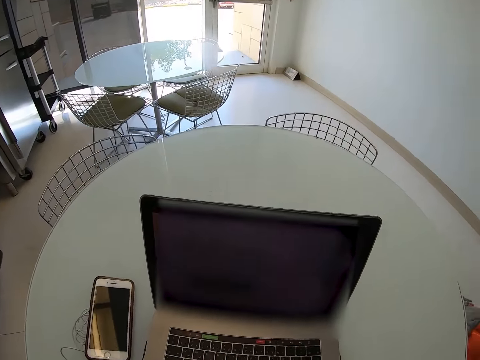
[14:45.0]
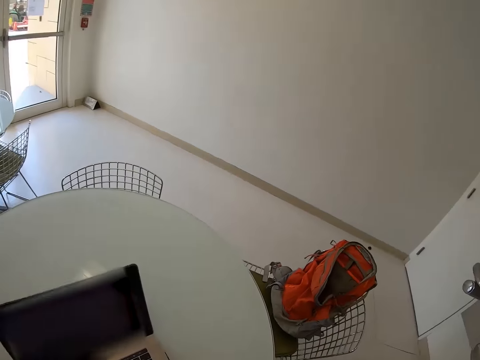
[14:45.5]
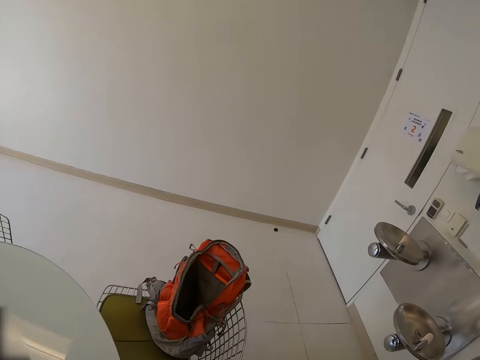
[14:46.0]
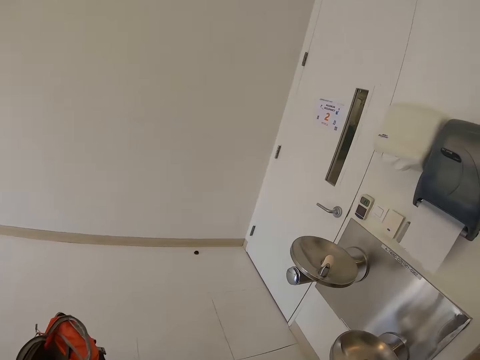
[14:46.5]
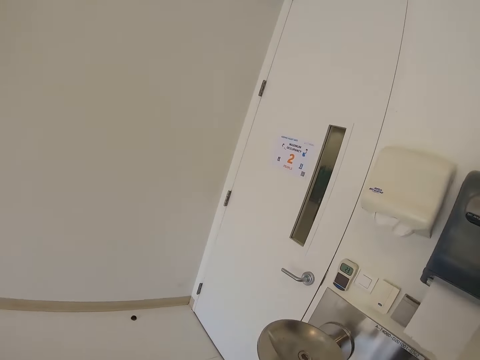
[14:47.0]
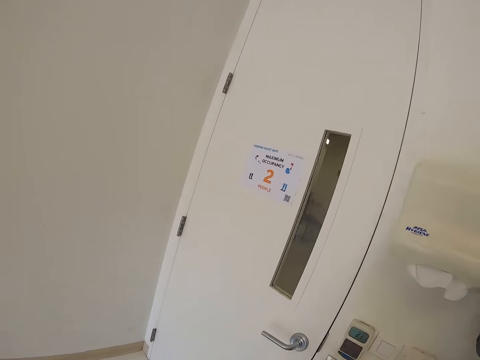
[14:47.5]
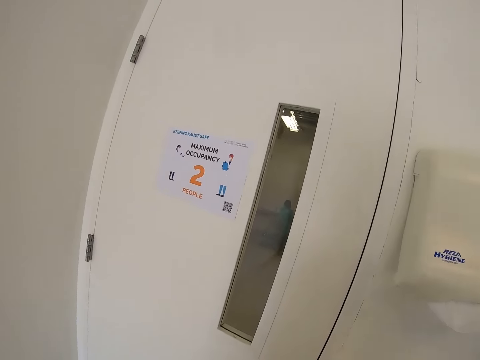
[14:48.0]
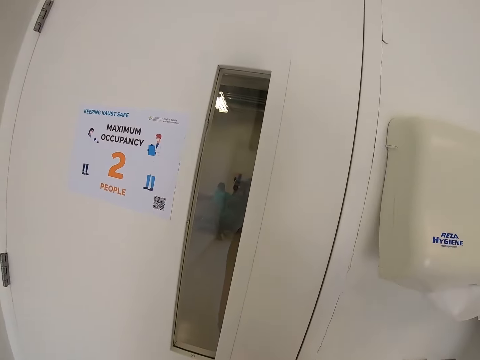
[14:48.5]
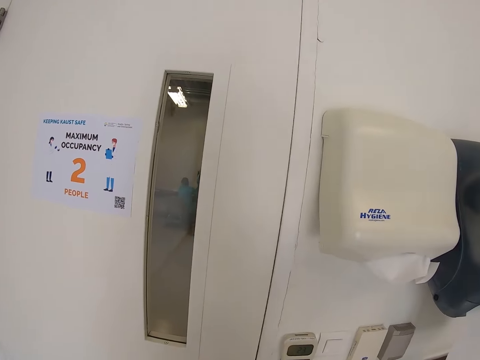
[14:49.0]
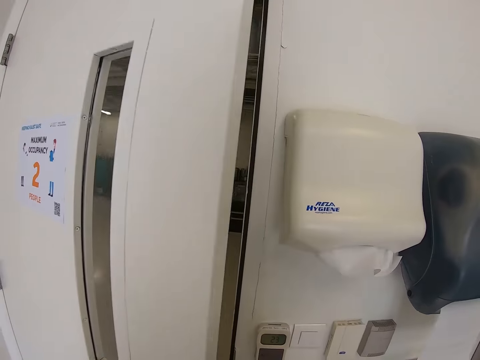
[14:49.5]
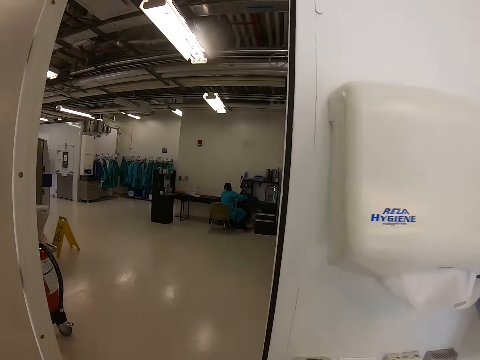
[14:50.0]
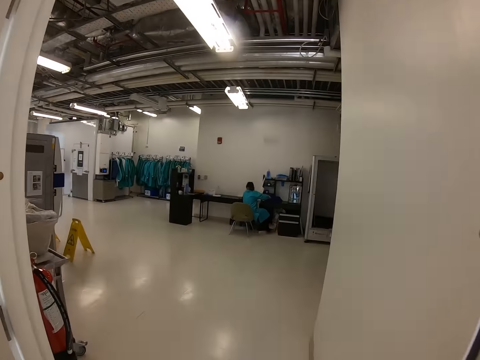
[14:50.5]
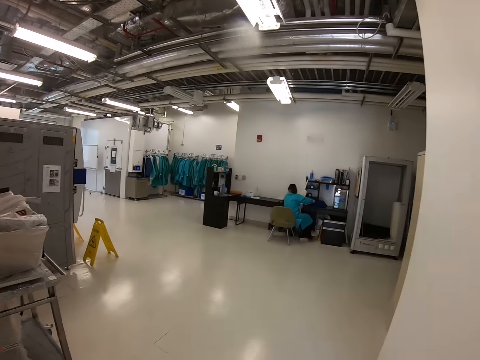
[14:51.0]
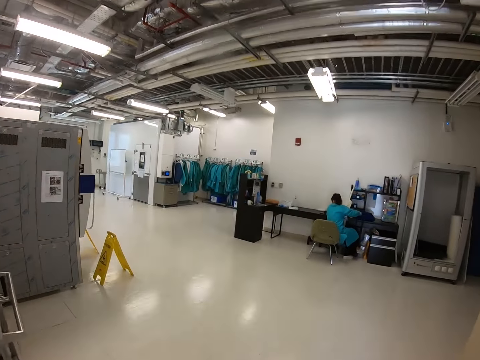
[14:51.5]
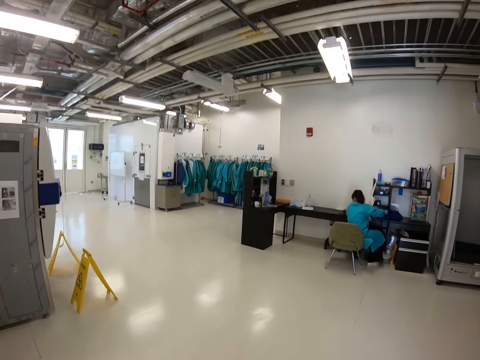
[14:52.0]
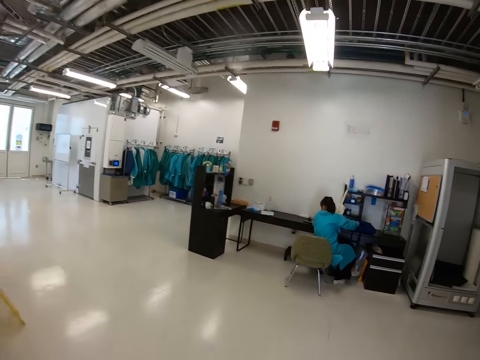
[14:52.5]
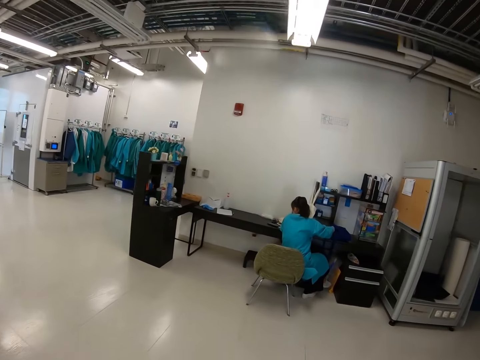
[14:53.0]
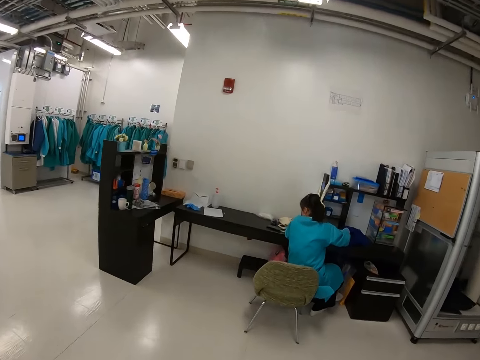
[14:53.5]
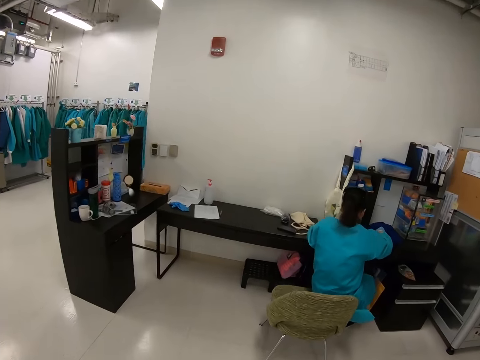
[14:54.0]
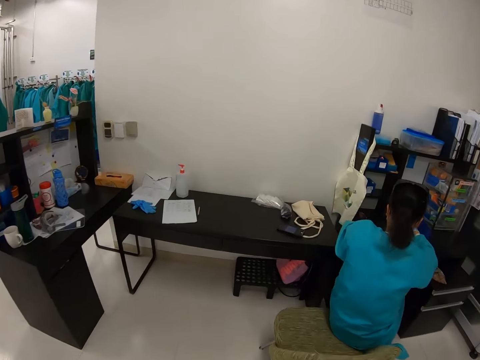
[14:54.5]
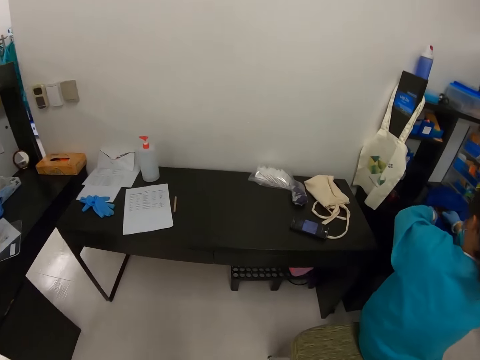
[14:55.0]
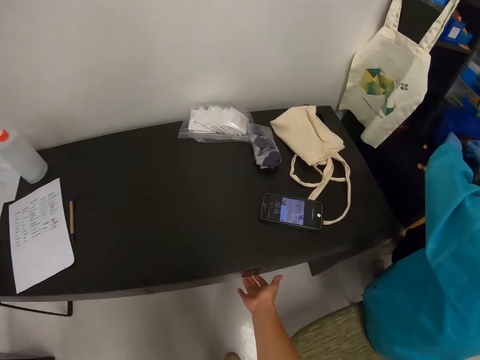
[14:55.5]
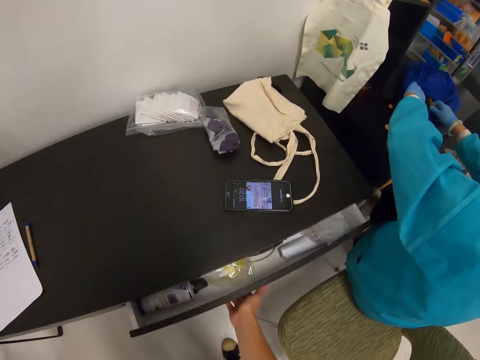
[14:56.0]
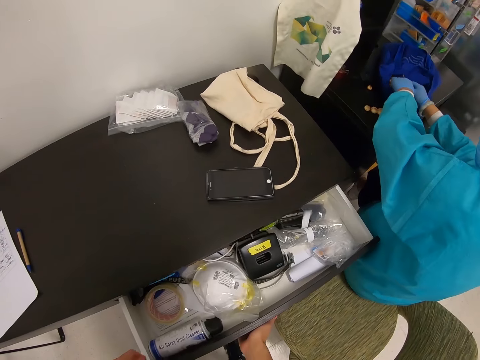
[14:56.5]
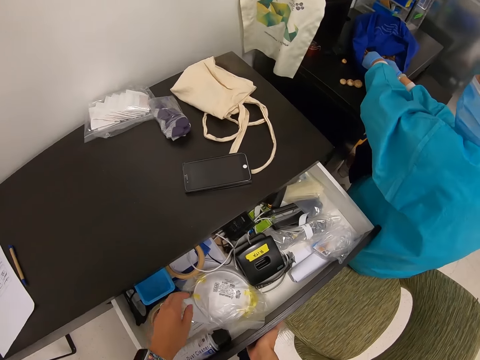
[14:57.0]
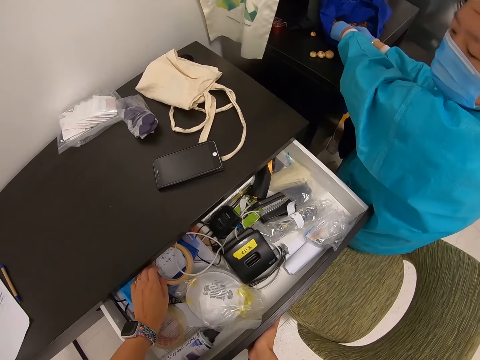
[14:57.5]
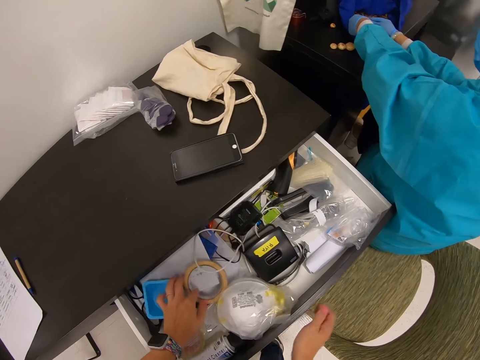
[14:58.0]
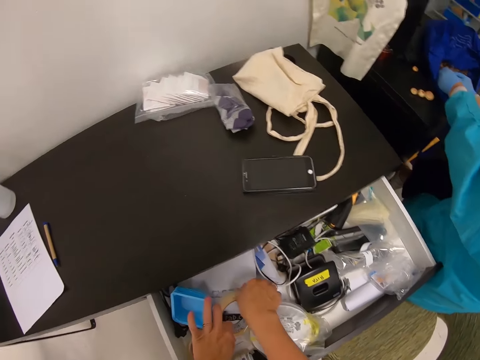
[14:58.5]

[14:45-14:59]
The camera wearer walks to the room door. They open the door. A woman sits on the chair on the floor. The camera wearer walks in the other room. The woman sits in the other room. The camera wearer opens the table drawer.

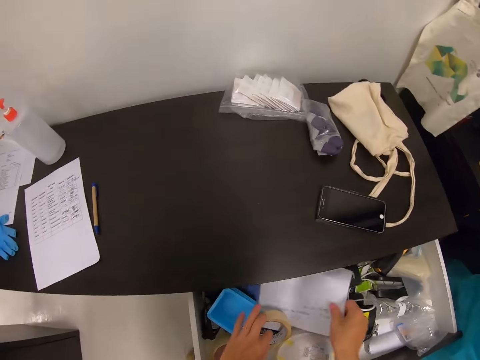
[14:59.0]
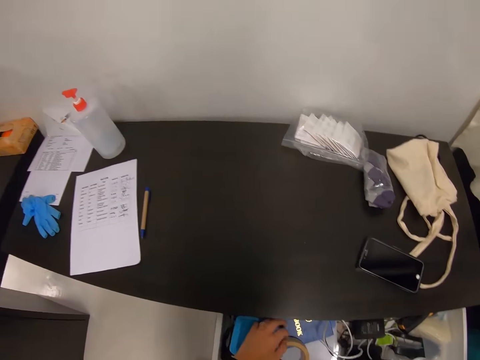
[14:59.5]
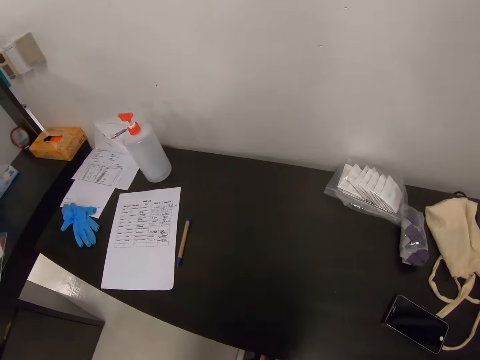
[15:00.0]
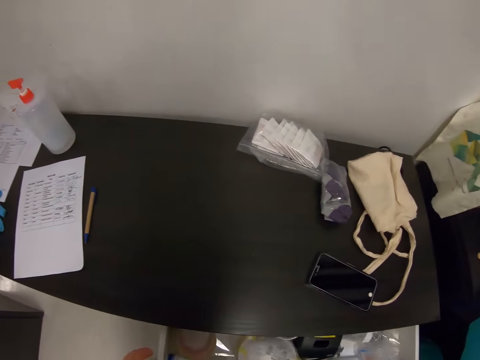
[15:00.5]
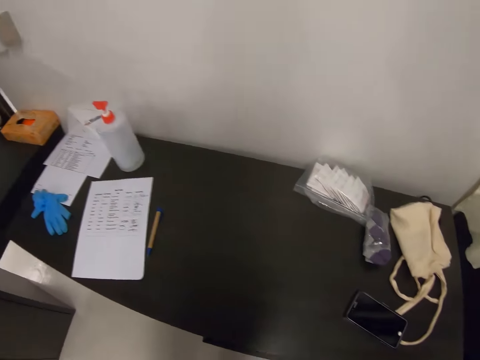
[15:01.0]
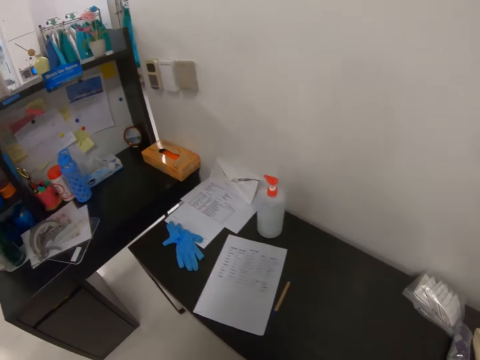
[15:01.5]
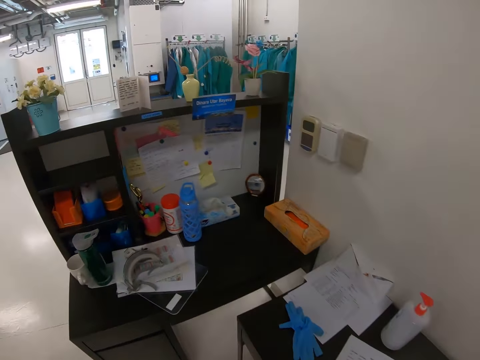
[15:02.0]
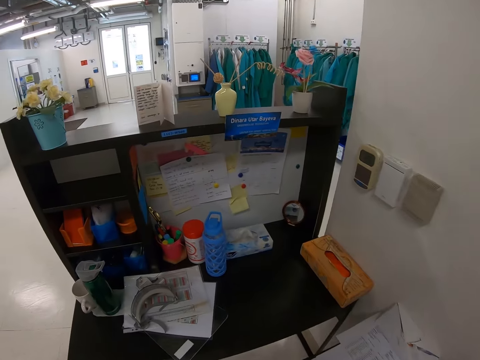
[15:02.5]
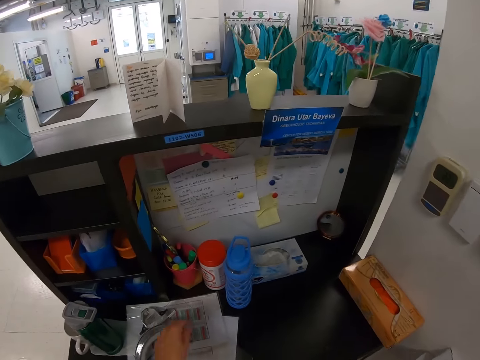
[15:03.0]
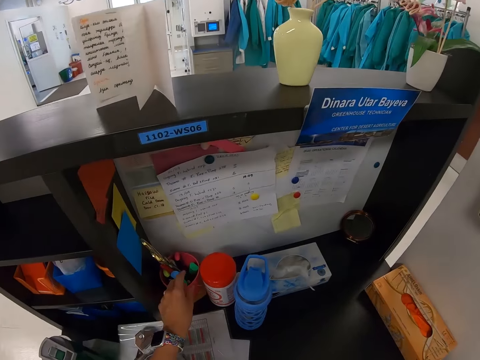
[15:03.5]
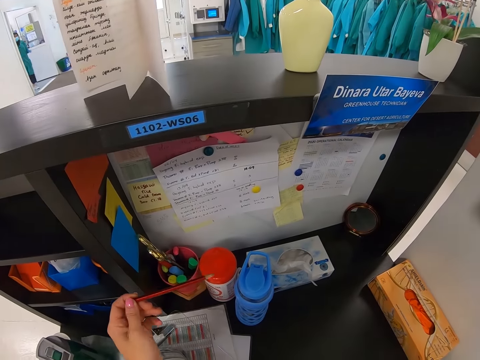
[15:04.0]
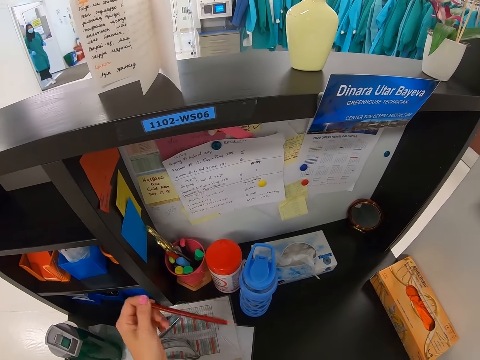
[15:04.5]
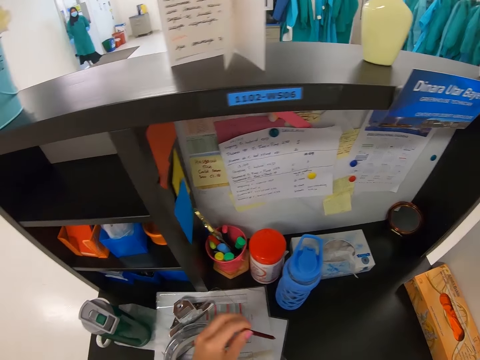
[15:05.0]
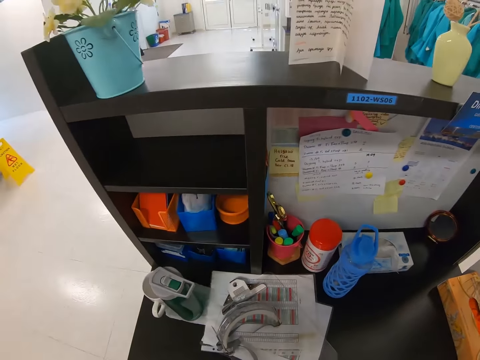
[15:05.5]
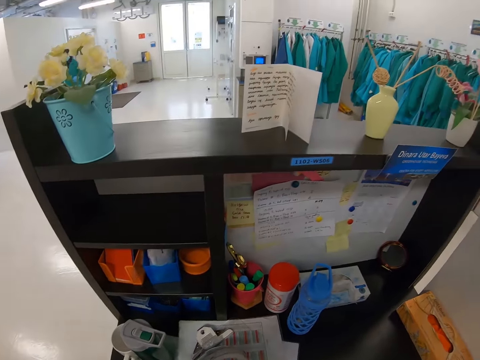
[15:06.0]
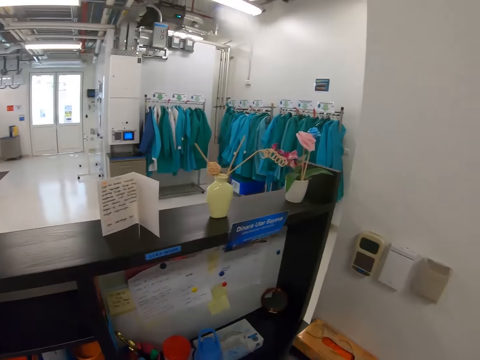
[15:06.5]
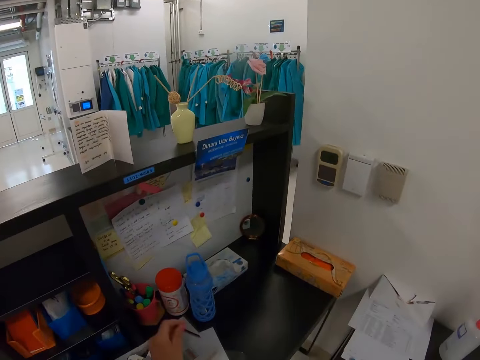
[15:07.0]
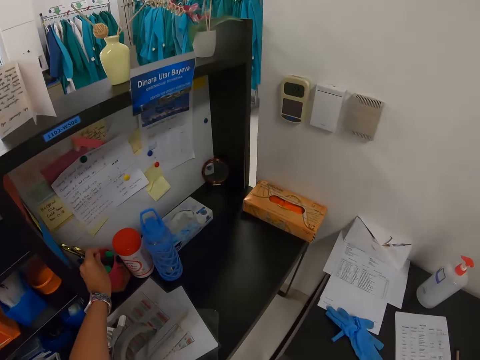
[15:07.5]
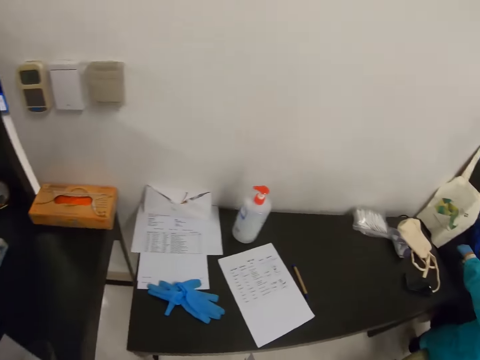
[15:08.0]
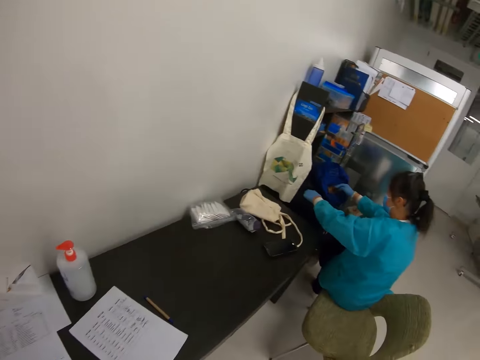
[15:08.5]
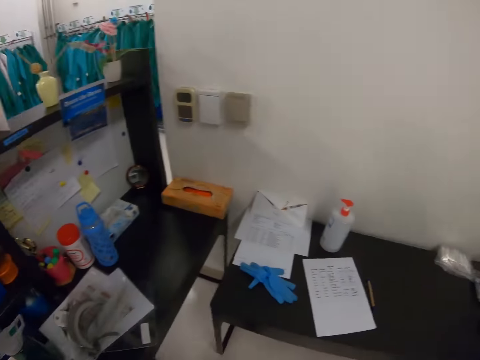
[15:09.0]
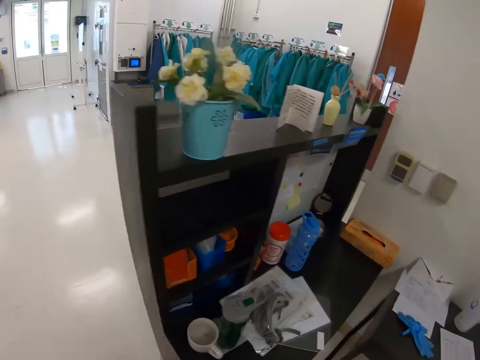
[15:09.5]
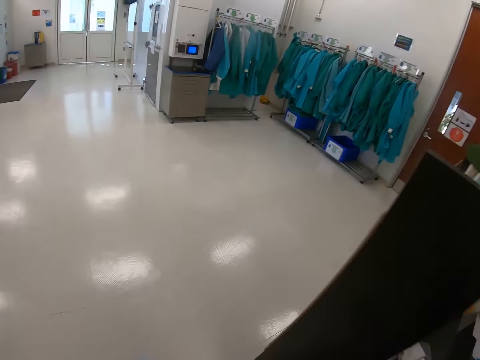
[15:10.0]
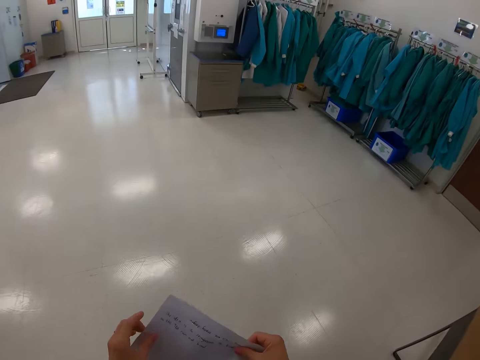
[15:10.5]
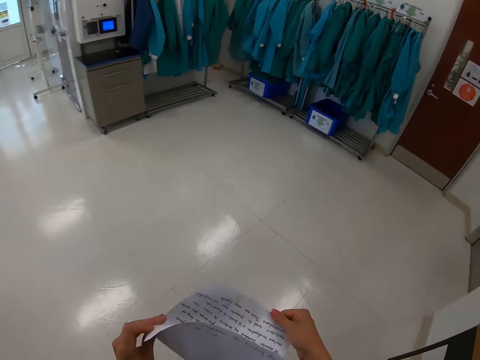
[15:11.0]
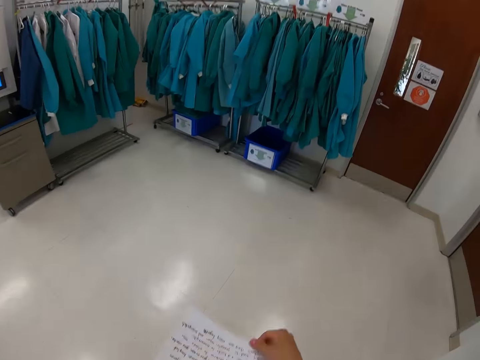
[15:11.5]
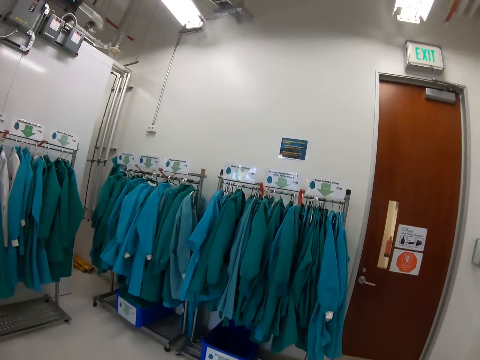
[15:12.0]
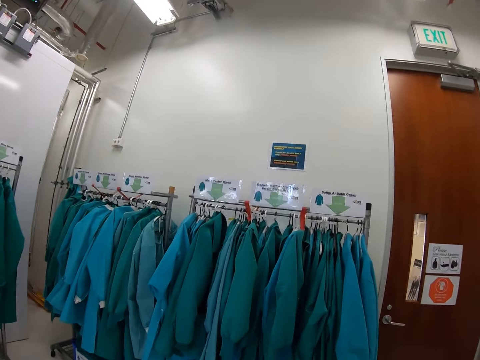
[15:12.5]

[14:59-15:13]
The camera wearer picks up the white paper or note paper in the table drawer. They close the table drawer. They walk on the floor. They pick up the pencil in the tin on the table. They stand on the floor. They put the pencil in the tin on the table. They walk on the floor. They open the note paper.
